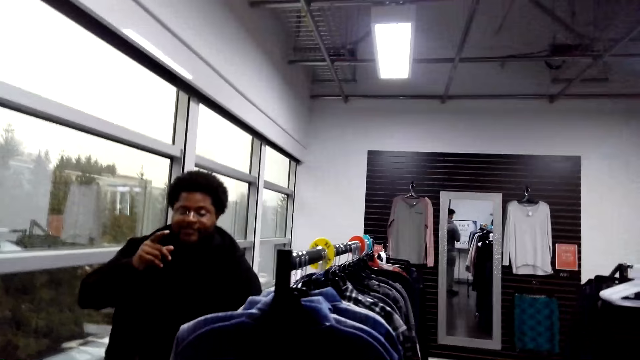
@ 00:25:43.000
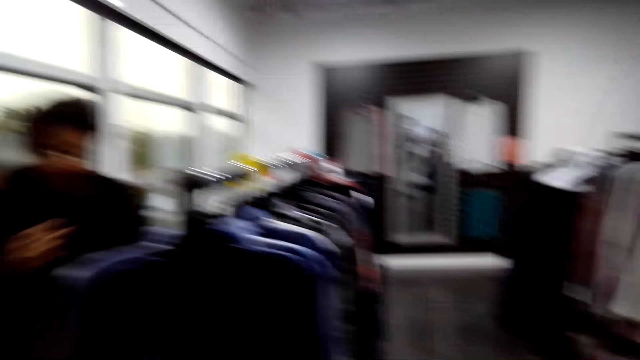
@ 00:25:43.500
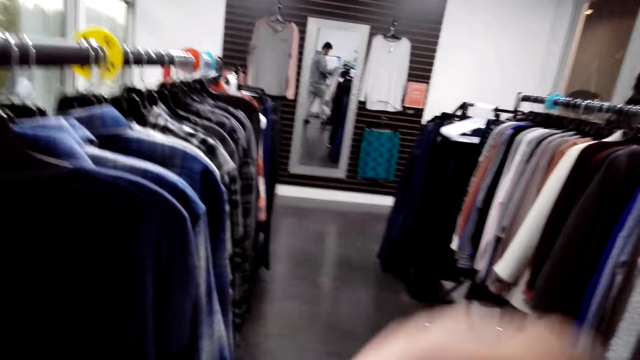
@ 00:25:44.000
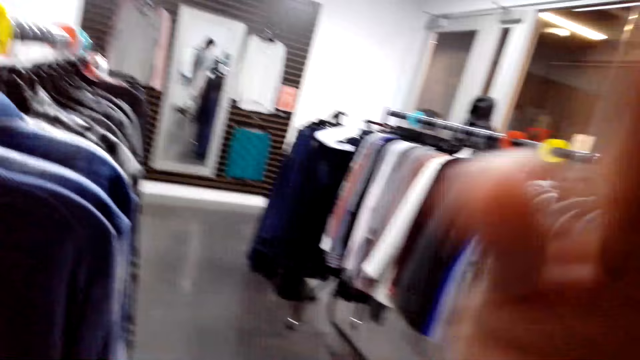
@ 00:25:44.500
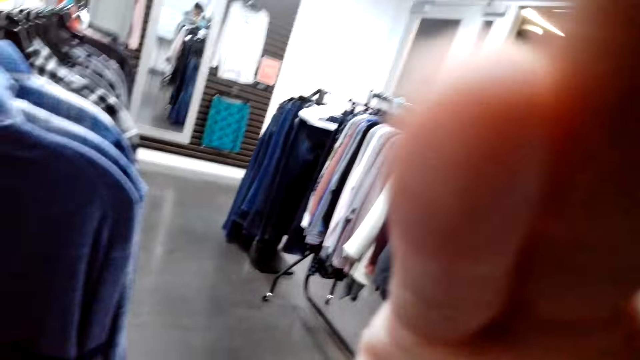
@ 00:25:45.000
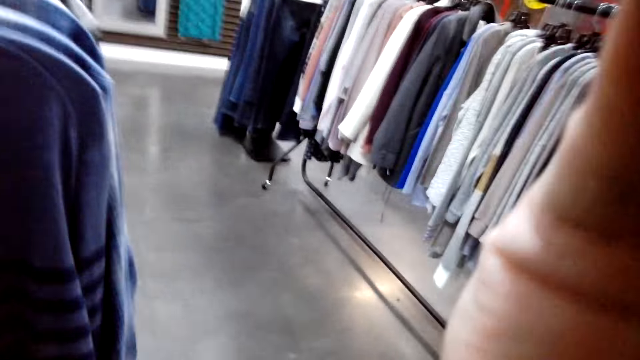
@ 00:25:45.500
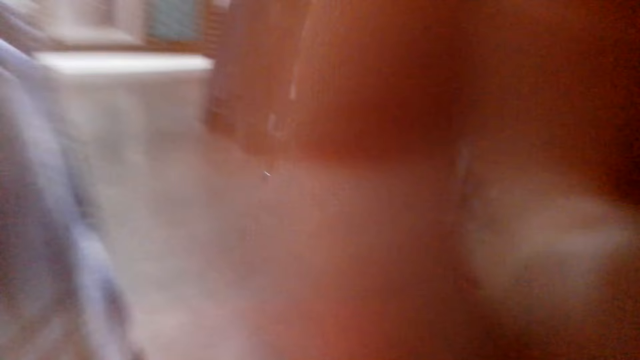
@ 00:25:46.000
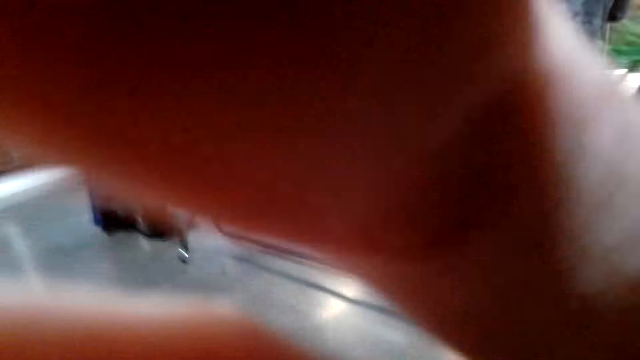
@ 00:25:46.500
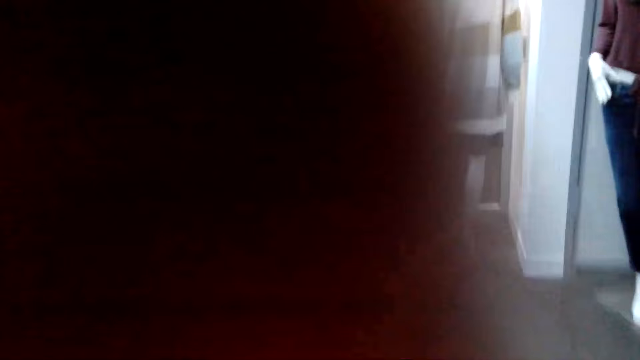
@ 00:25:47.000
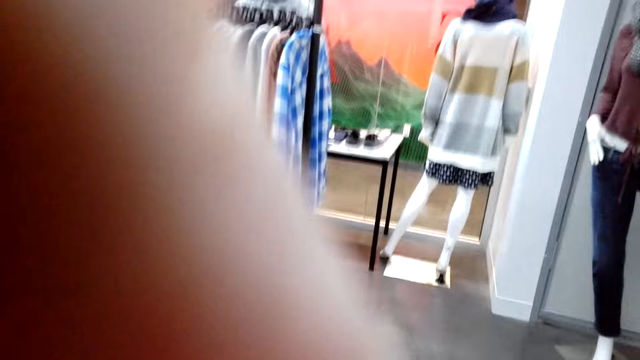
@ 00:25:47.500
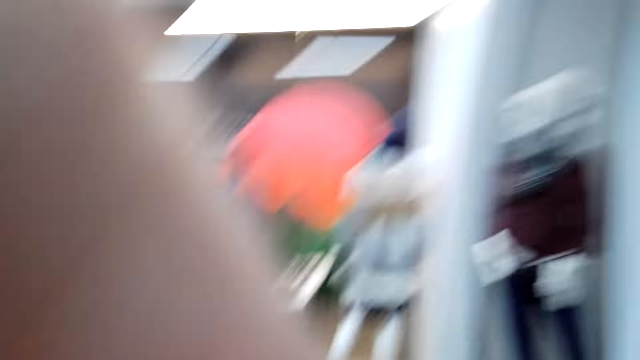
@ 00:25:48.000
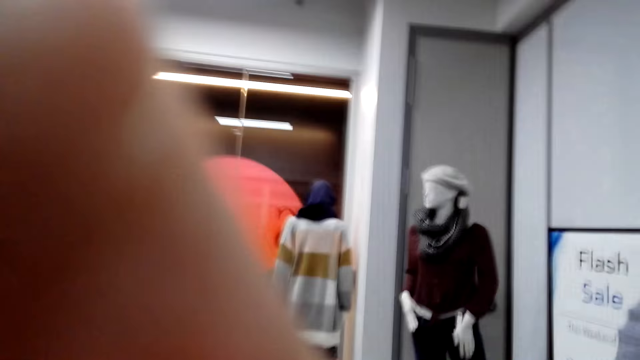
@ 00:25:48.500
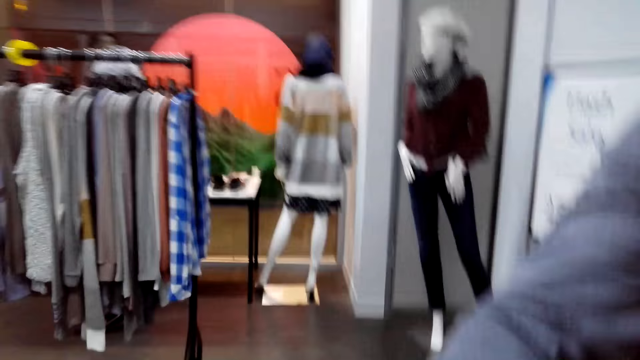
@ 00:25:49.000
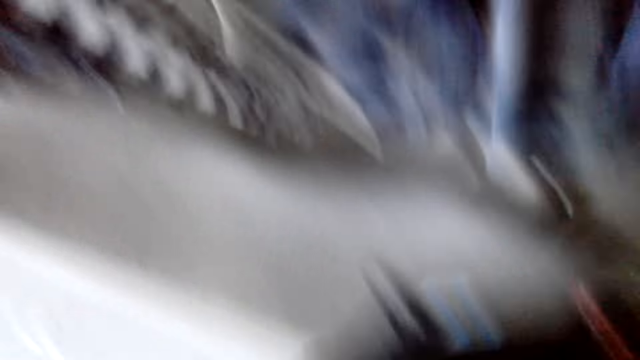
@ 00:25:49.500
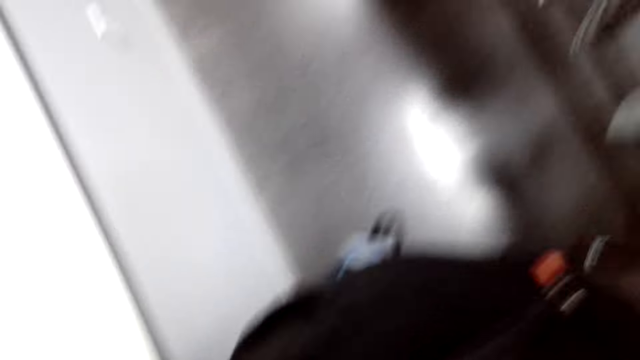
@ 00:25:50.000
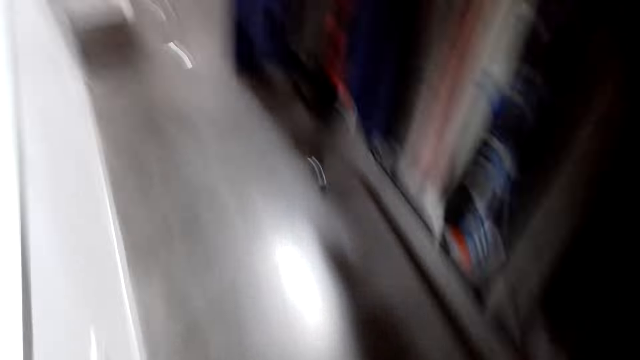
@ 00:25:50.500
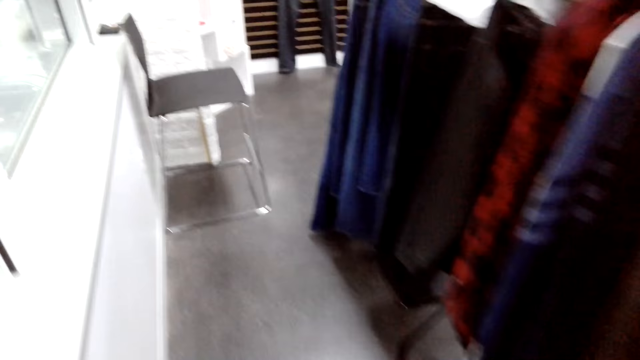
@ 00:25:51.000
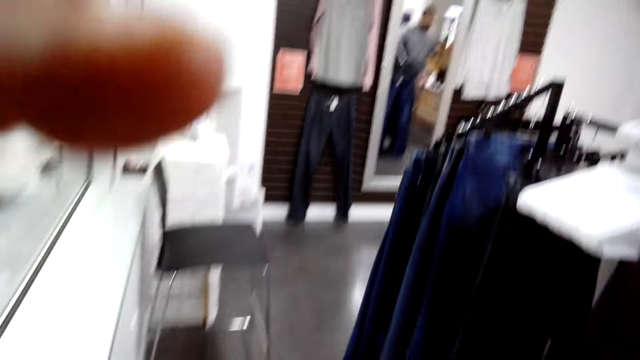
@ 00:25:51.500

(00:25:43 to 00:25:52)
The camera wearer holds his camera. They scratch the face.
